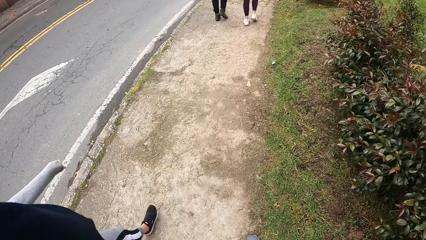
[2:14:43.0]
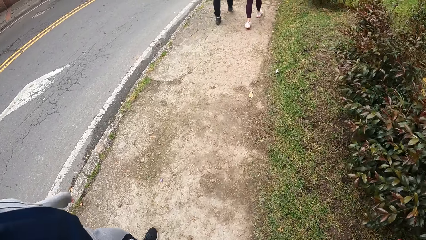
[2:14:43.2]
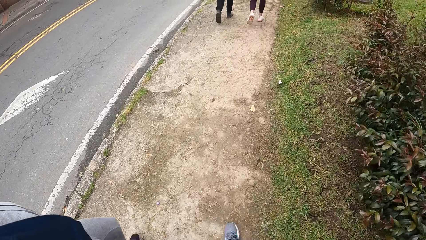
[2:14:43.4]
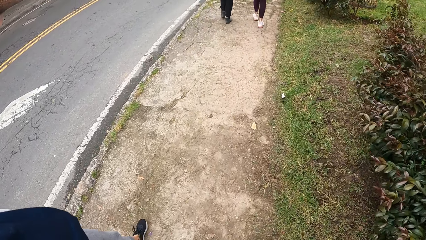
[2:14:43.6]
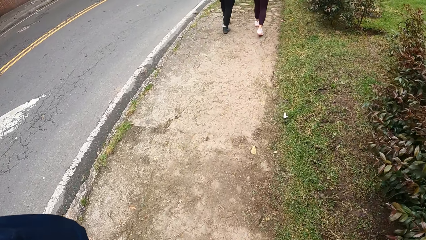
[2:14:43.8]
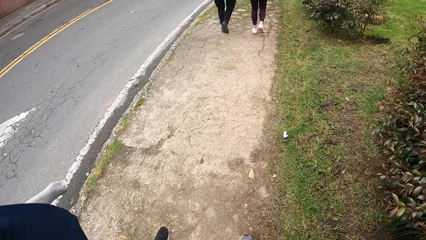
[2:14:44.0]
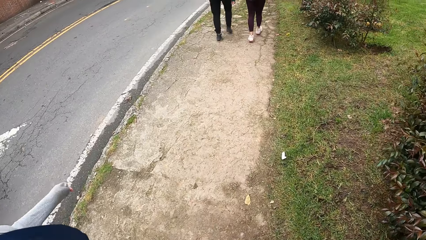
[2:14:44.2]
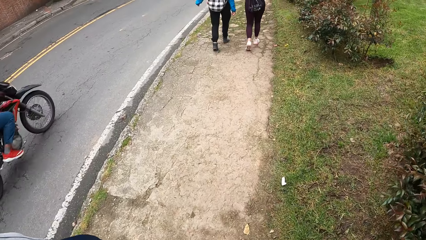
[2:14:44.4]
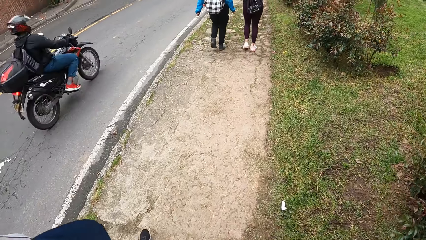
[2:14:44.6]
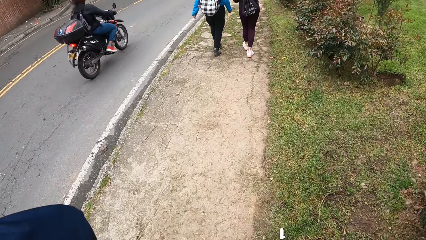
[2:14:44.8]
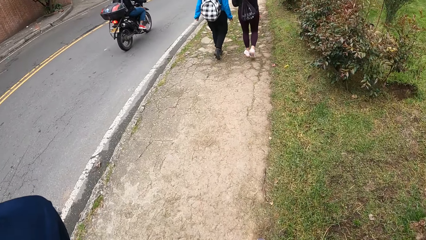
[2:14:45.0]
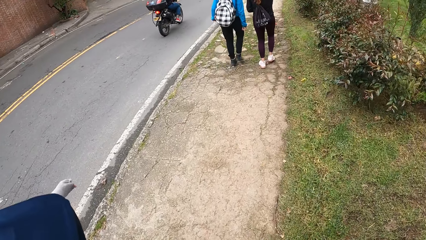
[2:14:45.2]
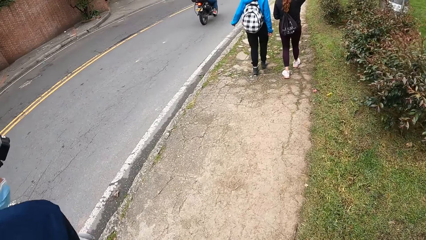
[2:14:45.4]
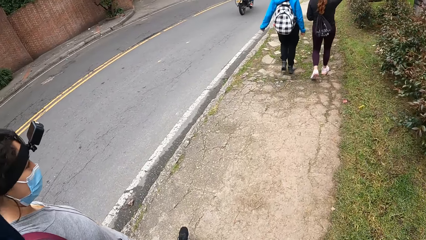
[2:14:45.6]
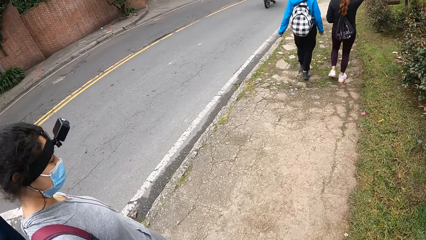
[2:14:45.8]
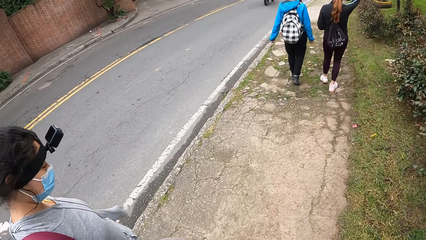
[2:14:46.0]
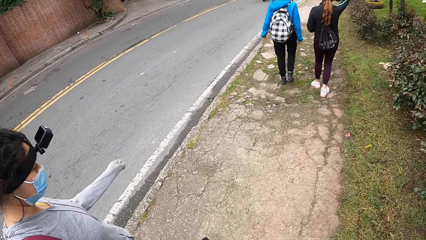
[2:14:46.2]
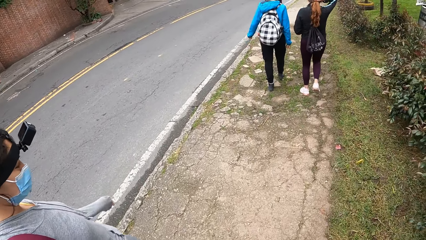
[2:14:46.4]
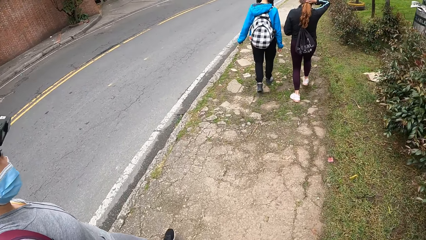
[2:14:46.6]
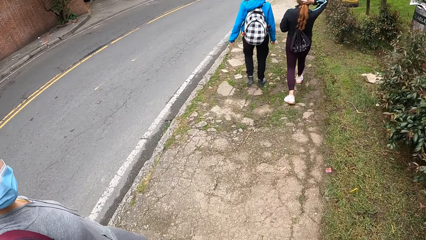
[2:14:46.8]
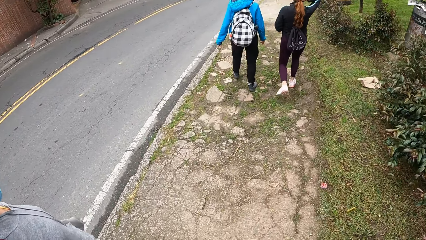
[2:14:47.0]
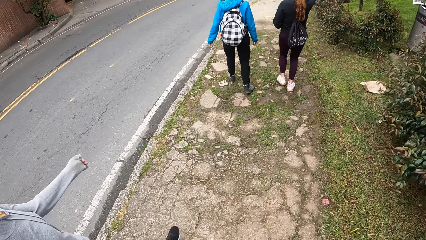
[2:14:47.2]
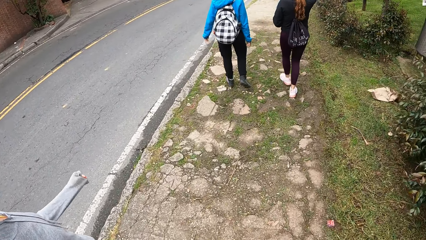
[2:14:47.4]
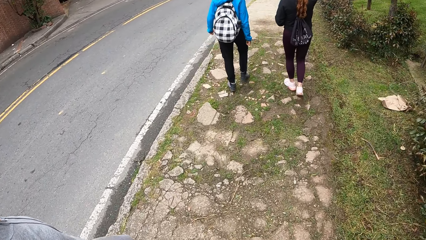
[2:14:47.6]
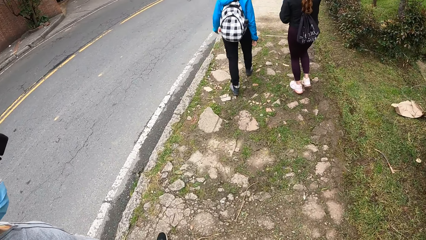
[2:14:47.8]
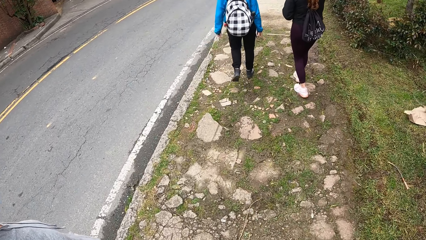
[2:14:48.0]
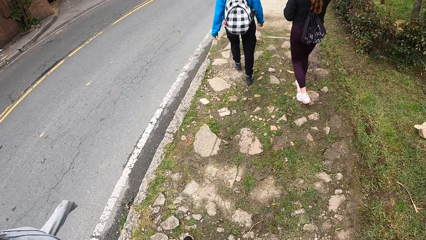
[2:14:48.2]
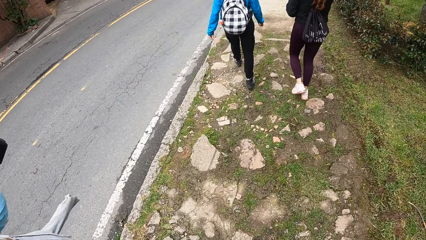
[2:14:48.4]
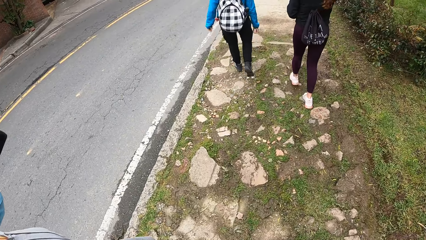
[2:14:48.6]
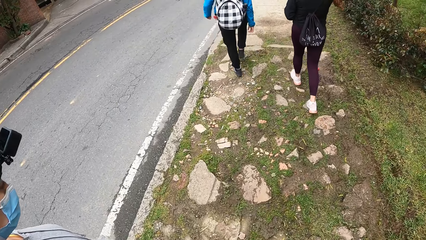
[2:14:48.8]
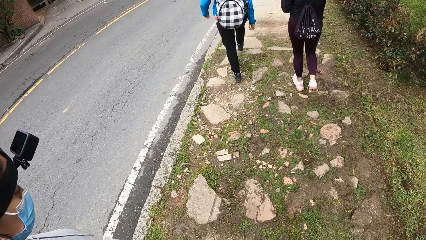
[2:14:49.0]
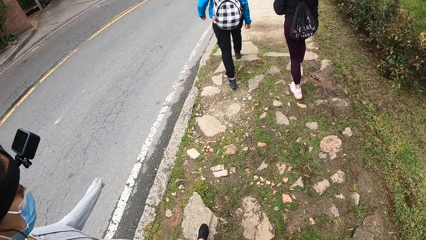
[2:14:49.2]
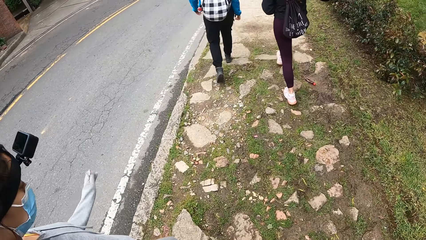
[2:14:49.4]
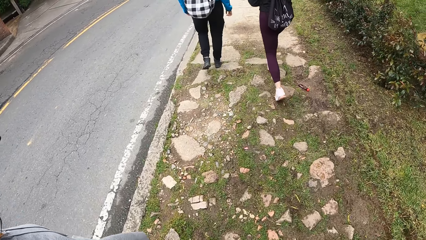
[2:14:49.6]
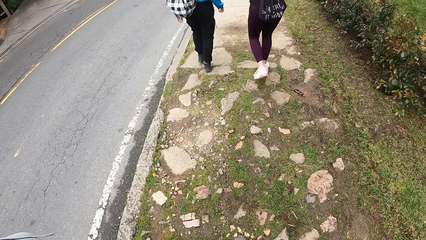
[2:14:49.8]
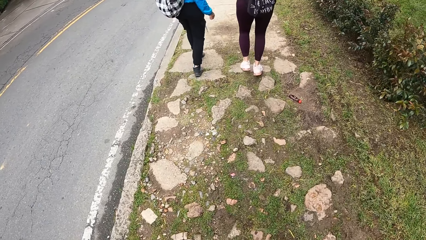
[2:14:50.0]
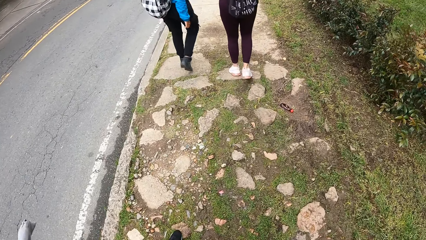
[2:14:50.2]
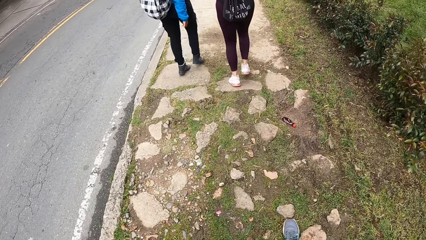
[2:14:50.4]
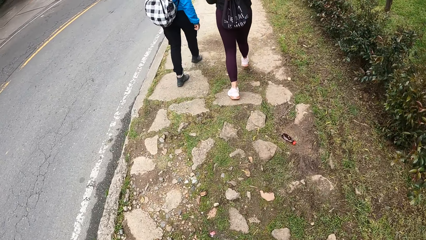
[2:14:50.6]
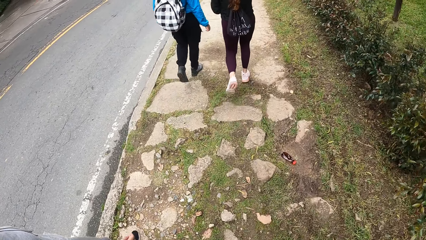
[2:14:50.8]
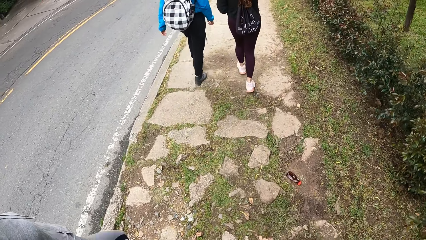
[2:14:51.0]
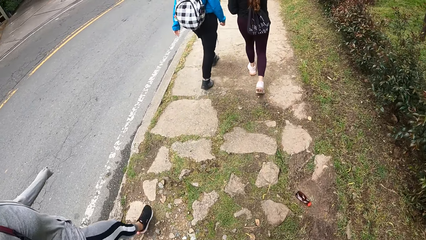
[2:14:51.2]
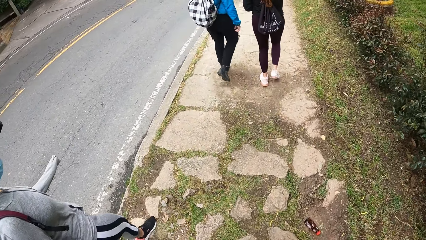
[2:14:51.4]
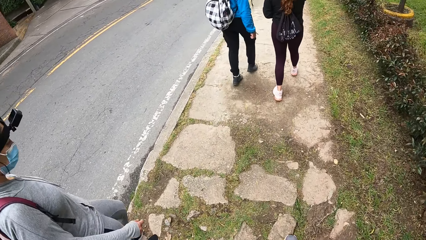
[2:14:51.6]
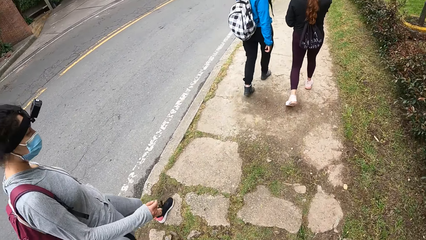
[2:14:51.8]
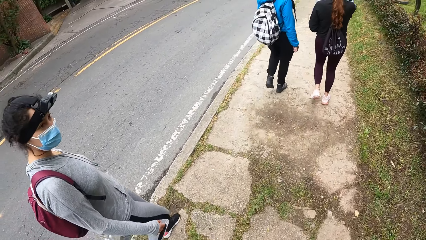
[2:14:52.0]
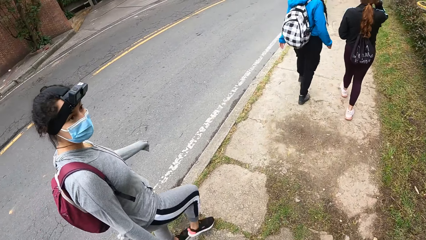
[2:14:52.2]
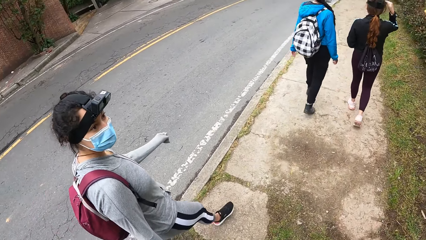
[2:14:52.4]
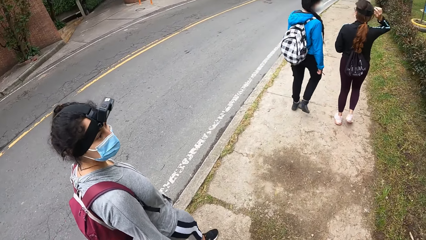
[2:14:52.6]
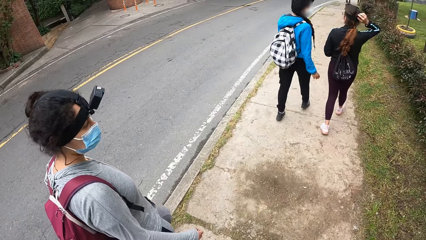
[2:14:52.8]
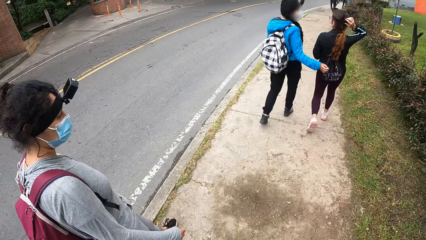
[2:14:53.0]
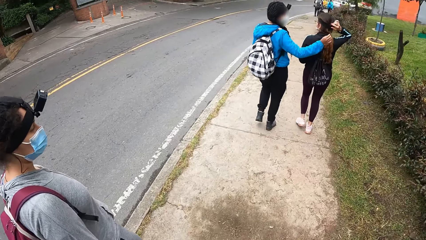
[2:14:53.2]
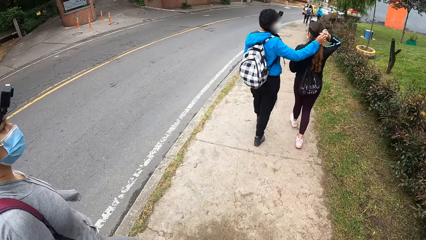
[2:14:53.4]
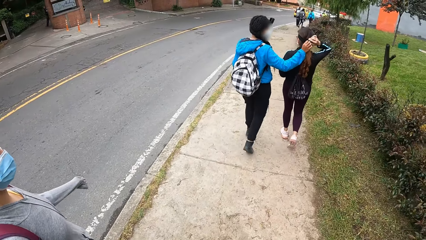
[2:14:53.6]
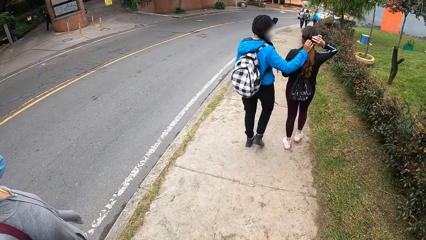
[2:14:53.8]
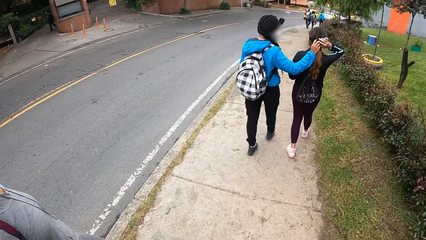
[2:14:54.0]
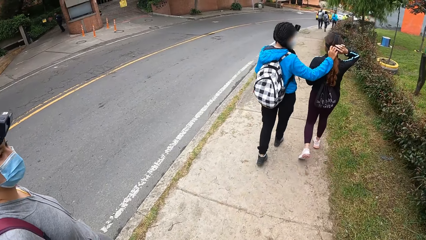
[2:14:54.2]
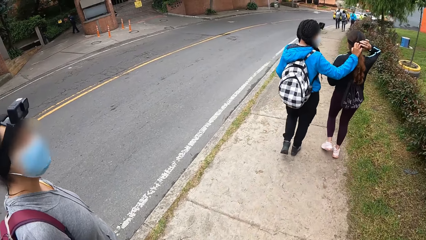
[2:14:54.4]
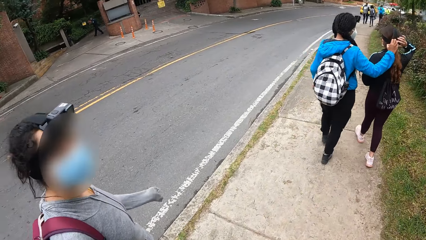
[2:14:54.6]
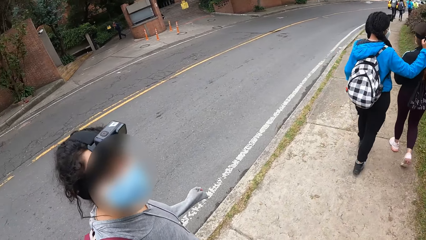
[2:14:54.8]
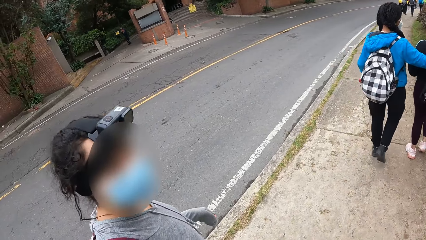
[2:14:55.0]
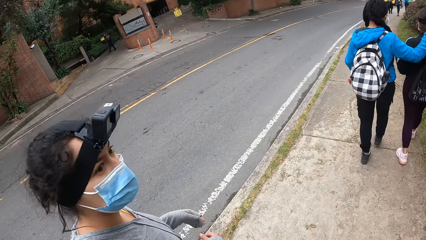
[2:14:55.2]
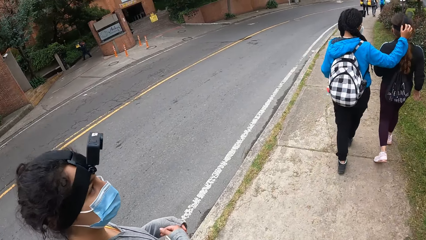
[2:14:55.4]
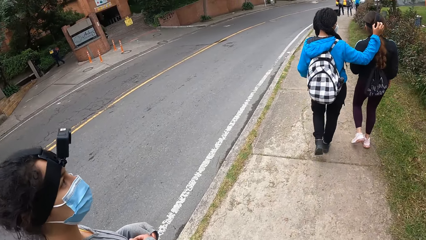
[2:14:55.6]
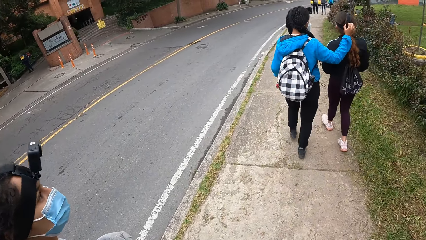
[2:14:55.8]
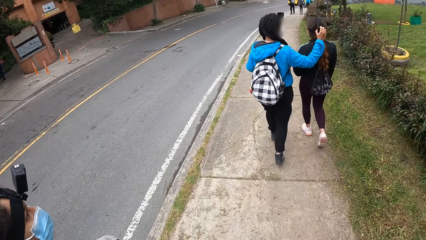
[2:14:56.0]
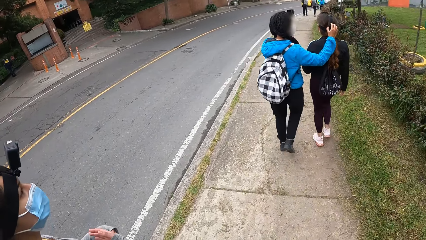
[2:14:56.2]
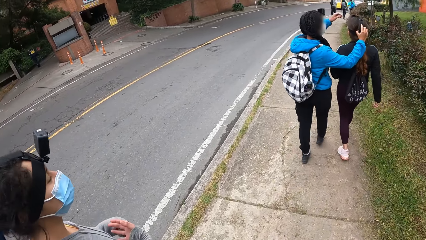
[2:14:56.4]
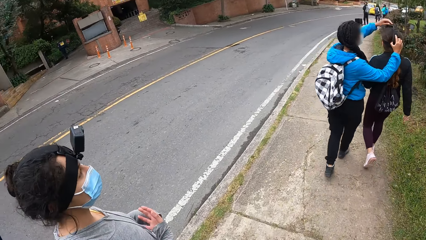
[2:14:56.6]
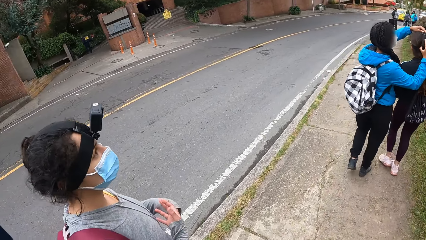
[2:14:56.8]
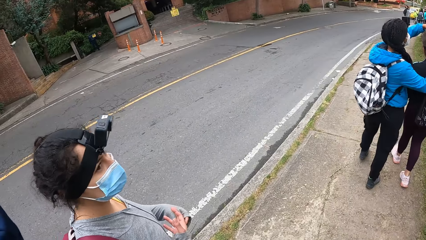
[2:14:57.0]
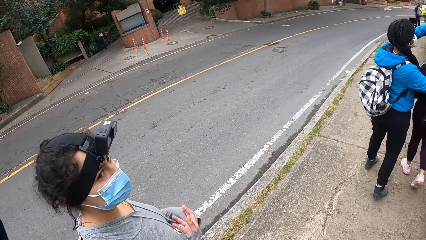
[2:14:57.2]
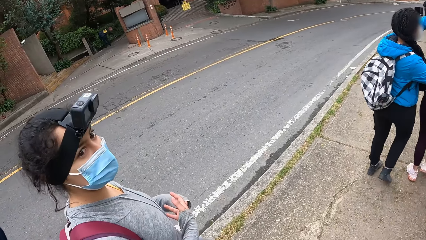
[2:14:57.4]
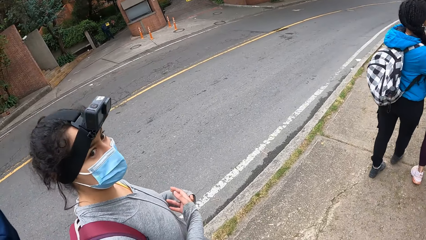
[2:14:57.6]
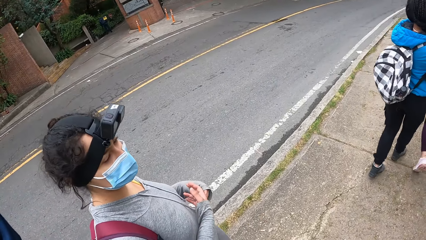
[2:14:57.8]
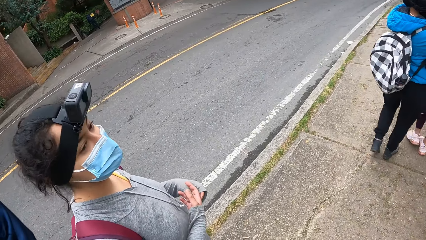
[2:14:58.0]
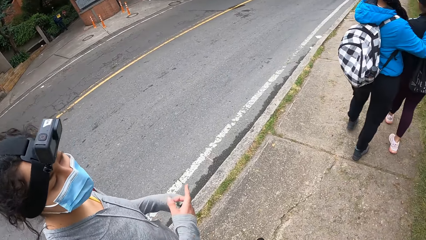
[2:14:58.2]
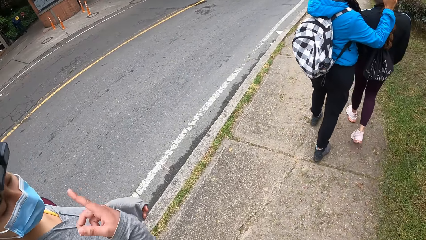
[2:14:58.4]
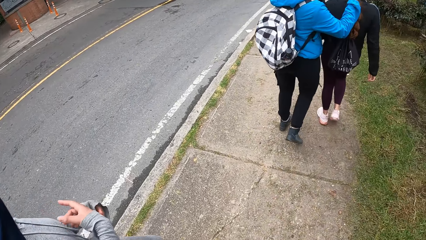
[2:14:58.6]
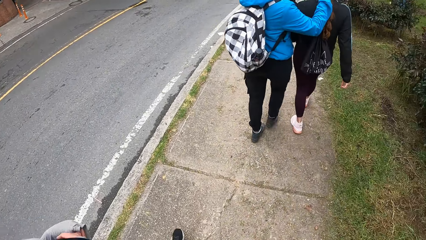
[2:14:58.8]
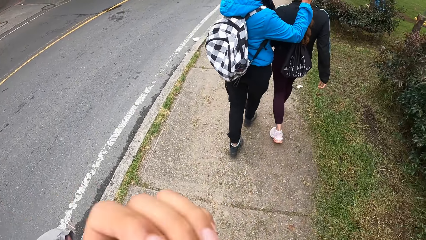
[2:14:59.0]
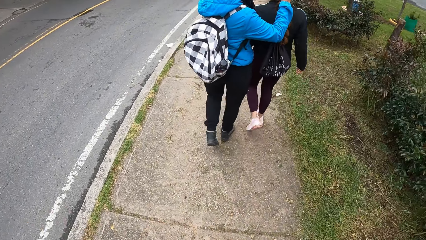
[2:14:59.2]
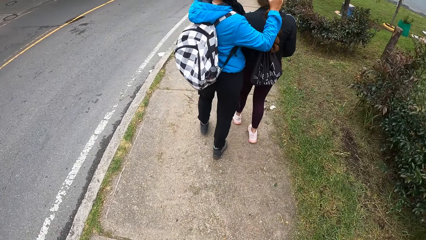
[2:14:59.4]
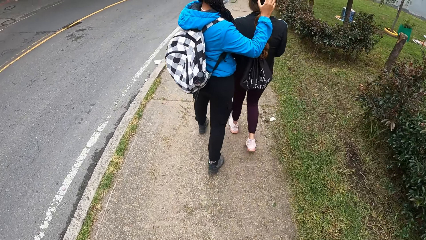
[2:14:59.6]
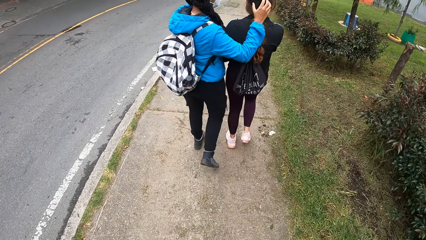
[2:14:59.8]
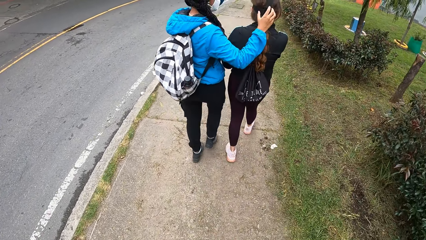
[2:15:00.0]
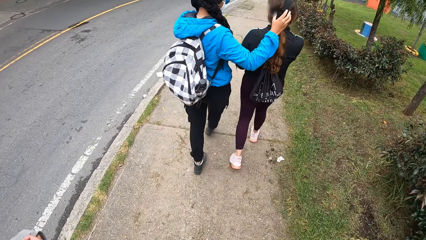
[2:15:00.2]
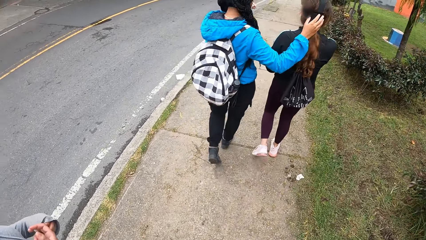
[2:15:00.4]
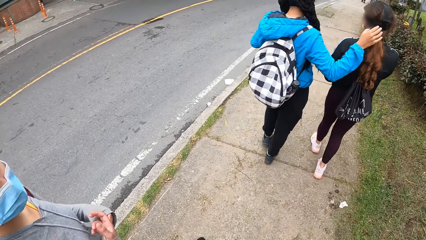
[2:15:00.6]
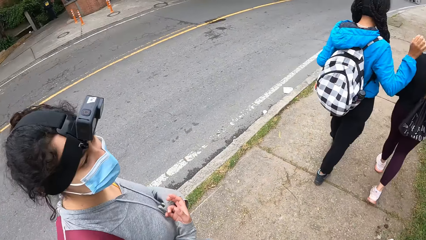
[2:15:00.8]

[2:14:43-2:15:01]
A black and orange motorcycle rides past the camera wearer.
